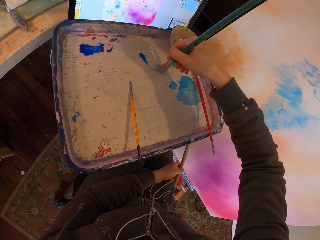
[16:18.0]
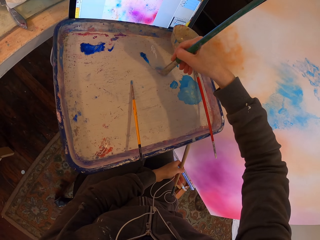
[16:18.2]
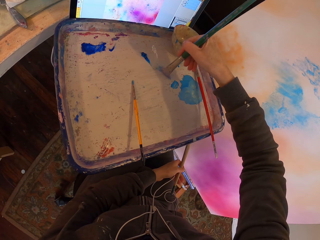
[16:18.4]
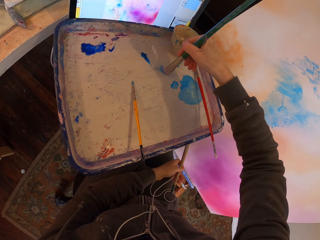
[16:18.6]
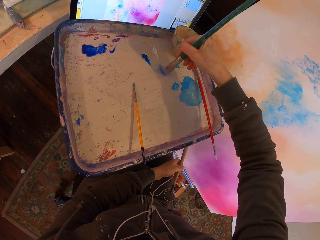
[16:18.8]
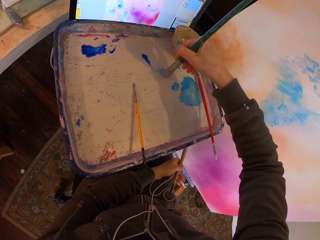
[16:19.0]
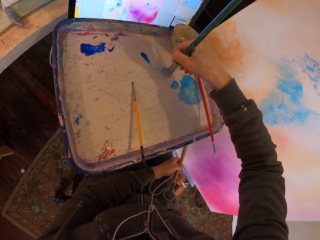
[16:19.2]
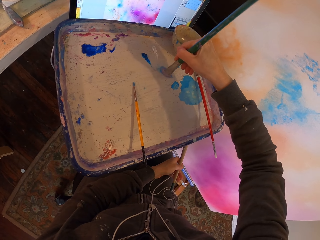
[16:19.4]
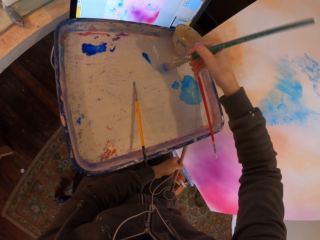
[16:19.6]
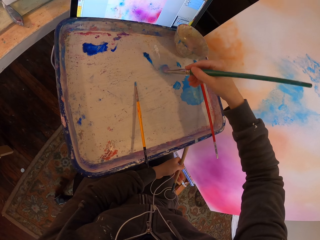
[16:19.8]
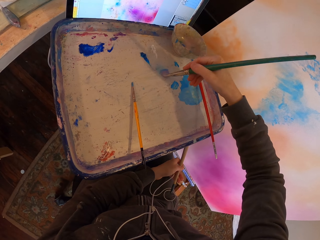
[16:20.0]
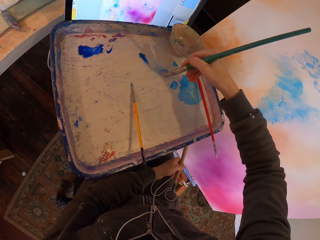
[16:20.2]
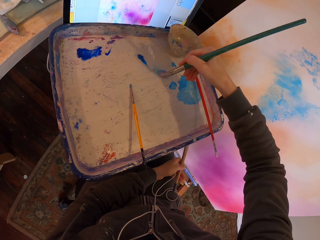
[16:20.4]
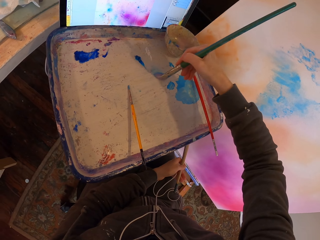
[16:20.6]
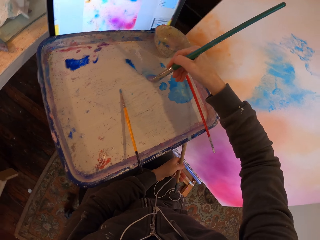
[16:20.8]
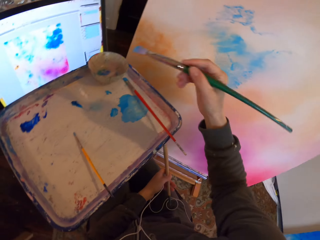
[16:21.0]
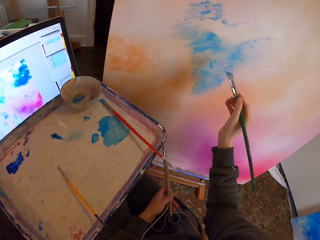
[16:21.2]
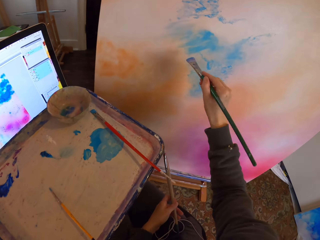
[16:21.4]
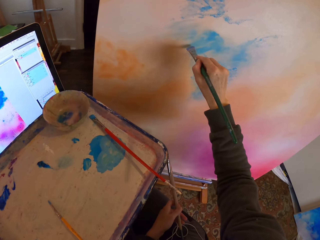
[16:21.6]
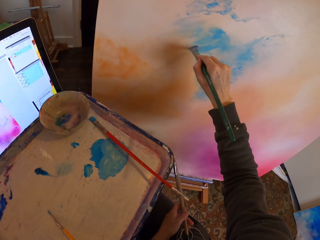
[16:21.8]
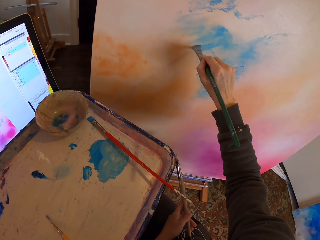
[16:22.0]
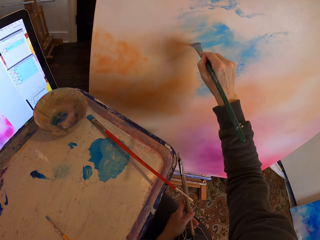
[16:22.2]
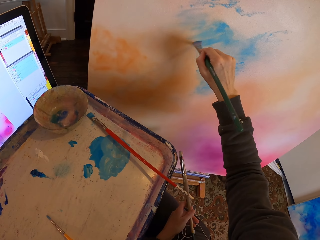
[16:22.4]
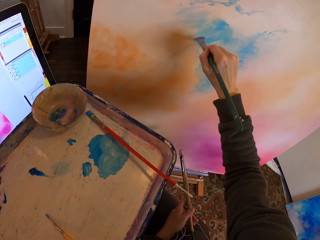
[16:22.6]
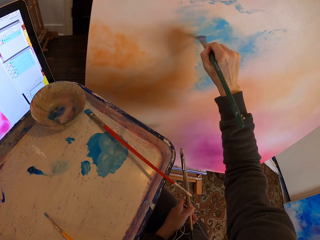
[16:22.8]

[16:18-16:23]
The camera wearer paints on the painting board using the soft paint brush as they copy from the screen.

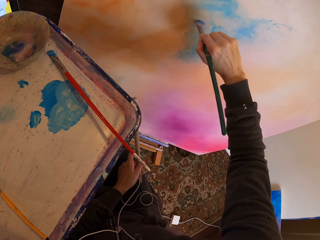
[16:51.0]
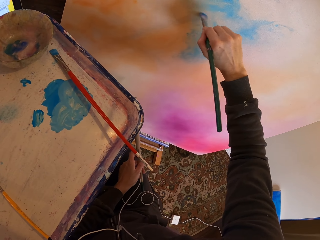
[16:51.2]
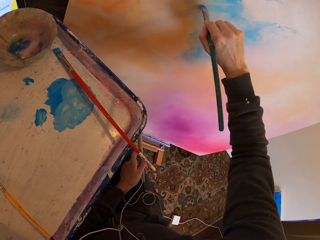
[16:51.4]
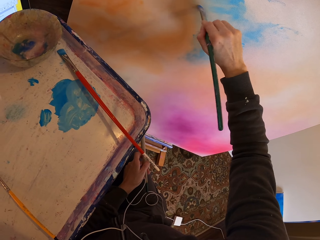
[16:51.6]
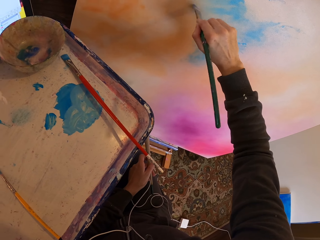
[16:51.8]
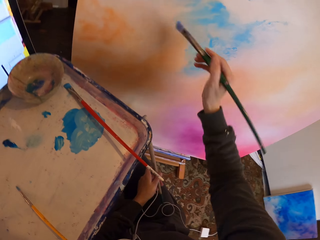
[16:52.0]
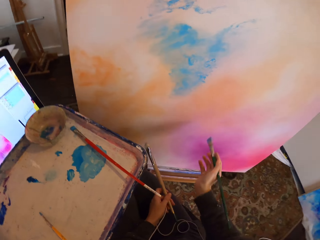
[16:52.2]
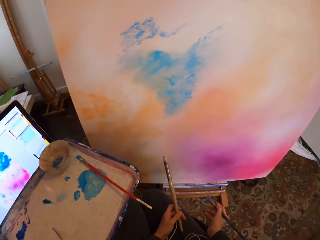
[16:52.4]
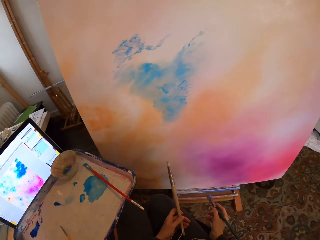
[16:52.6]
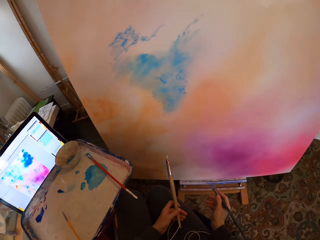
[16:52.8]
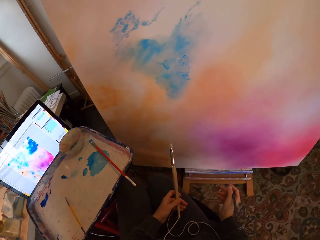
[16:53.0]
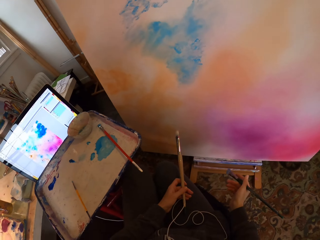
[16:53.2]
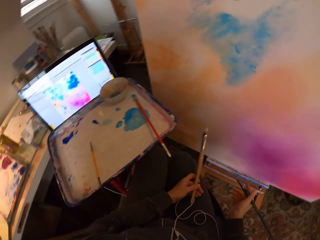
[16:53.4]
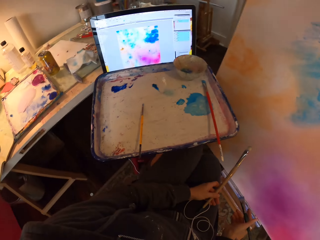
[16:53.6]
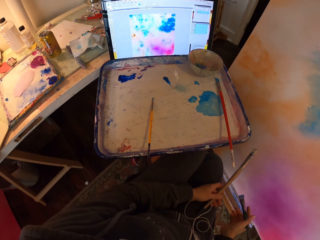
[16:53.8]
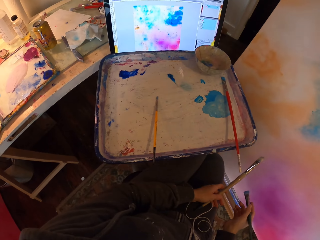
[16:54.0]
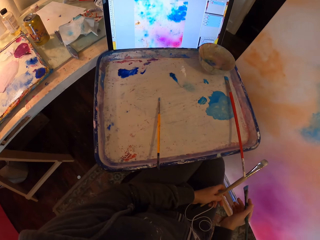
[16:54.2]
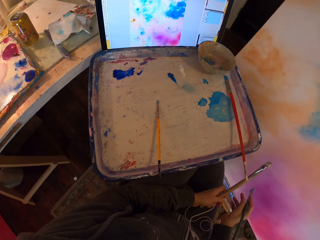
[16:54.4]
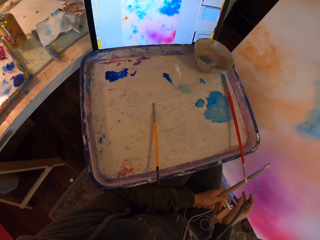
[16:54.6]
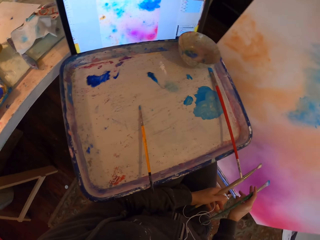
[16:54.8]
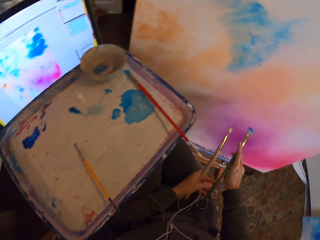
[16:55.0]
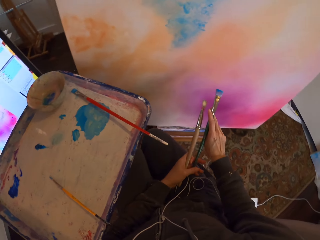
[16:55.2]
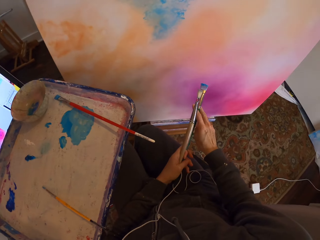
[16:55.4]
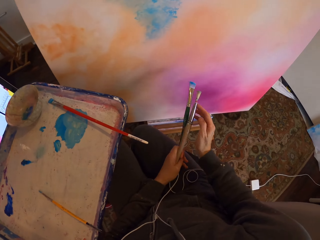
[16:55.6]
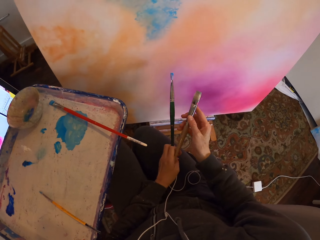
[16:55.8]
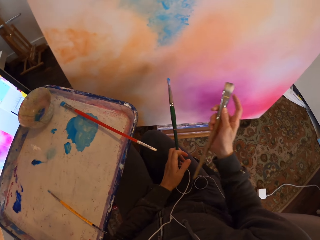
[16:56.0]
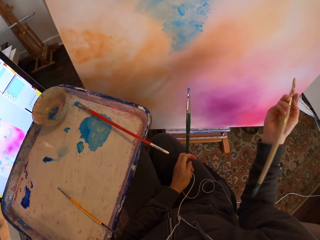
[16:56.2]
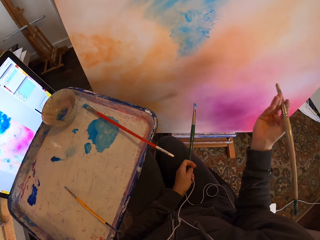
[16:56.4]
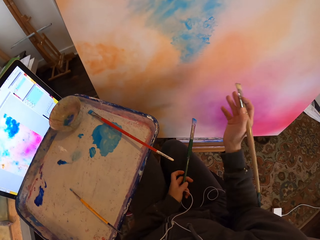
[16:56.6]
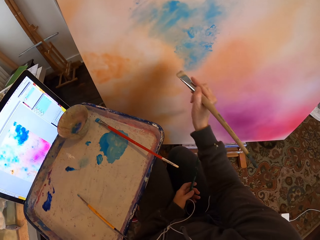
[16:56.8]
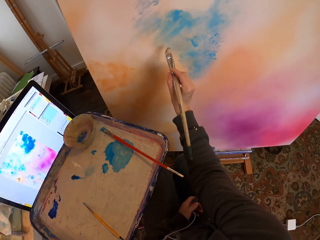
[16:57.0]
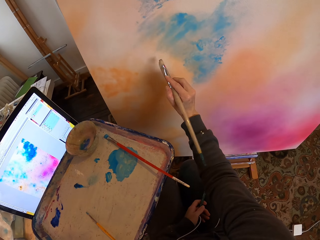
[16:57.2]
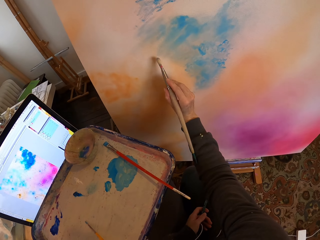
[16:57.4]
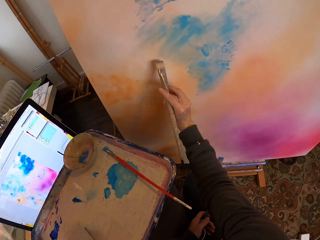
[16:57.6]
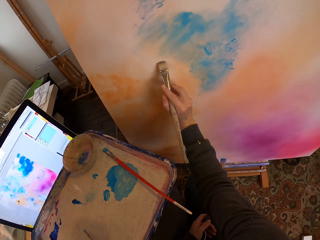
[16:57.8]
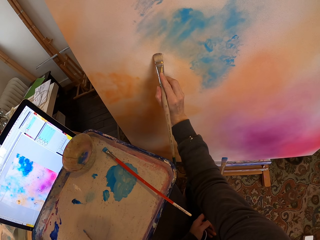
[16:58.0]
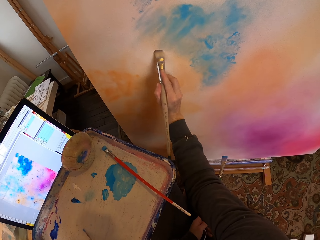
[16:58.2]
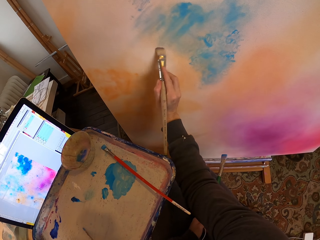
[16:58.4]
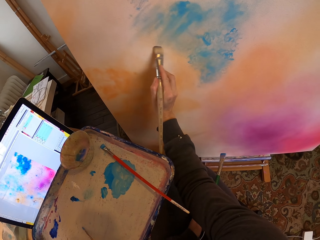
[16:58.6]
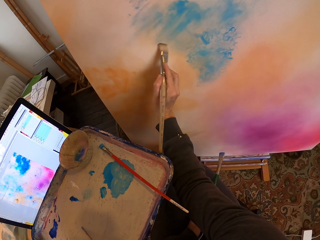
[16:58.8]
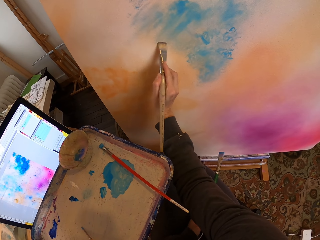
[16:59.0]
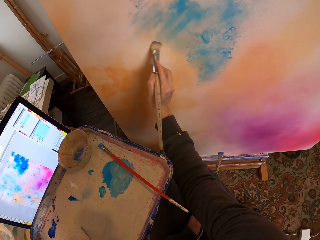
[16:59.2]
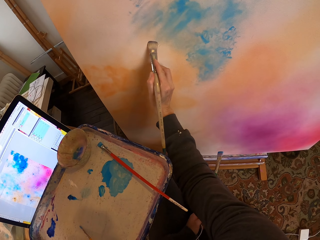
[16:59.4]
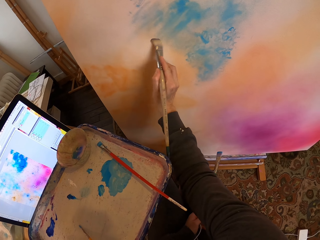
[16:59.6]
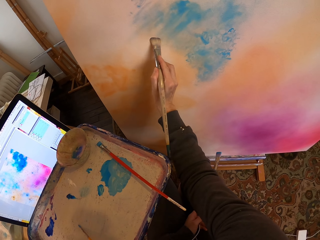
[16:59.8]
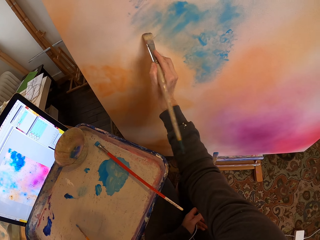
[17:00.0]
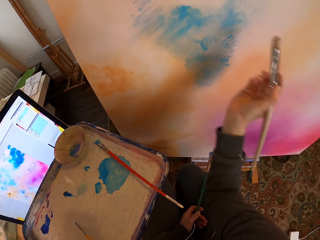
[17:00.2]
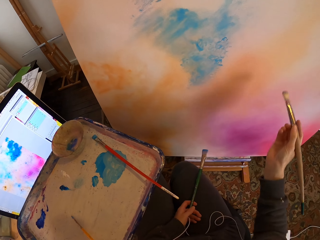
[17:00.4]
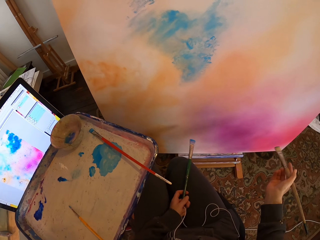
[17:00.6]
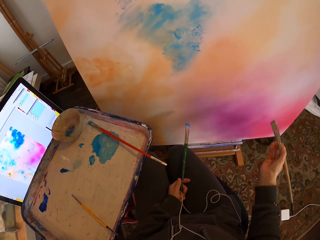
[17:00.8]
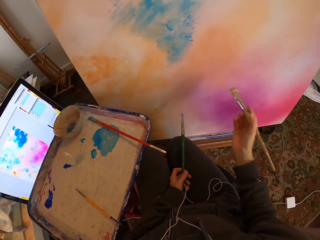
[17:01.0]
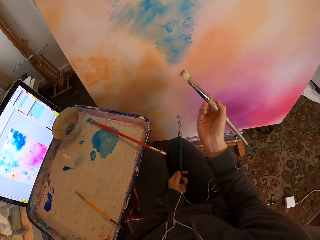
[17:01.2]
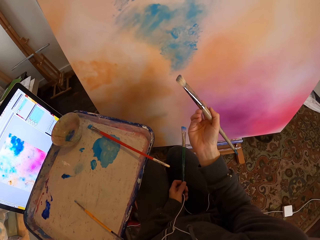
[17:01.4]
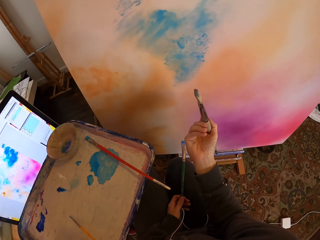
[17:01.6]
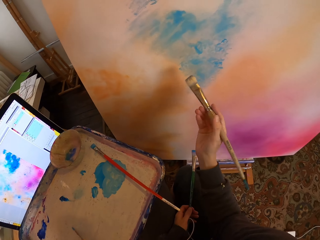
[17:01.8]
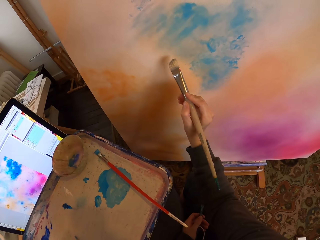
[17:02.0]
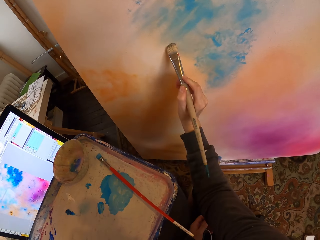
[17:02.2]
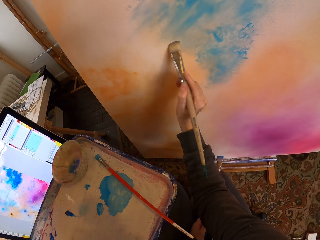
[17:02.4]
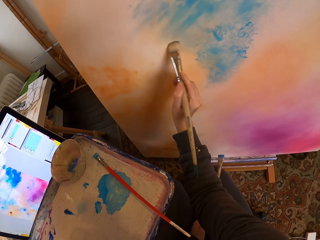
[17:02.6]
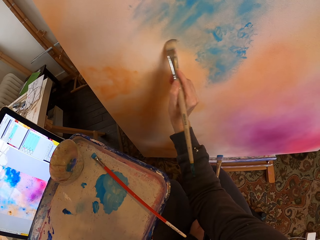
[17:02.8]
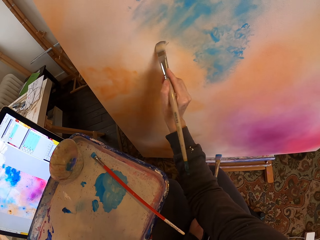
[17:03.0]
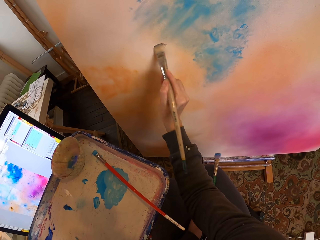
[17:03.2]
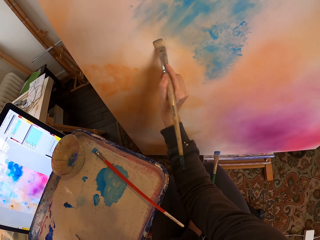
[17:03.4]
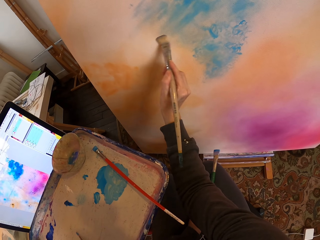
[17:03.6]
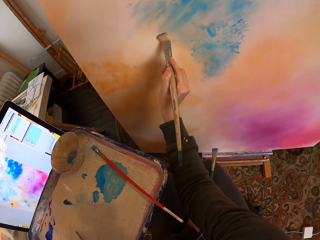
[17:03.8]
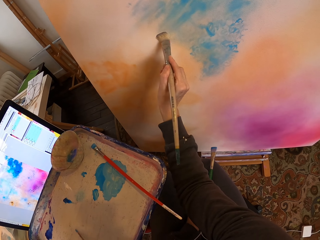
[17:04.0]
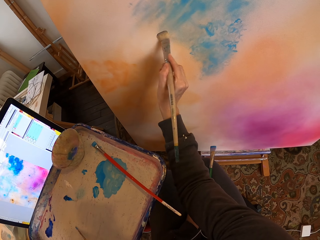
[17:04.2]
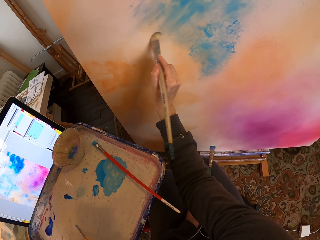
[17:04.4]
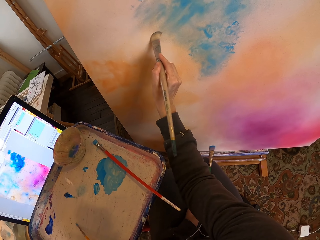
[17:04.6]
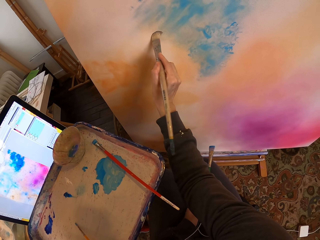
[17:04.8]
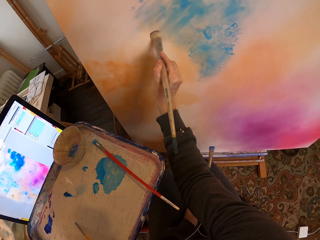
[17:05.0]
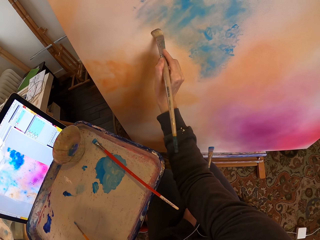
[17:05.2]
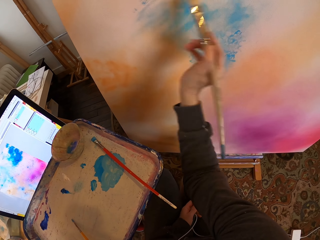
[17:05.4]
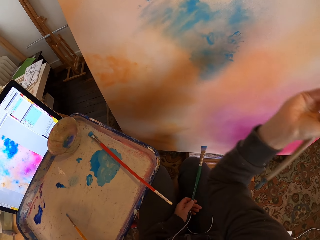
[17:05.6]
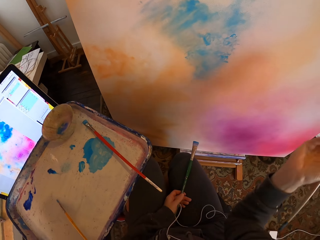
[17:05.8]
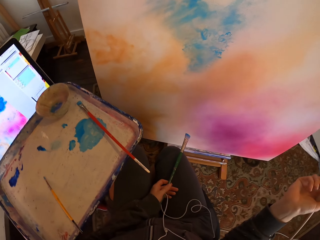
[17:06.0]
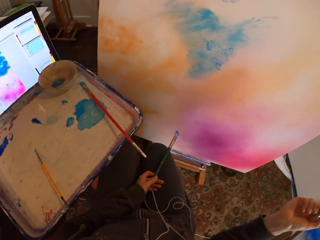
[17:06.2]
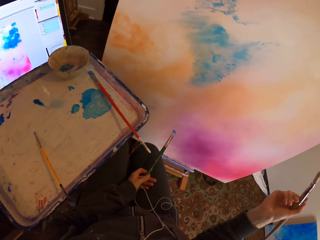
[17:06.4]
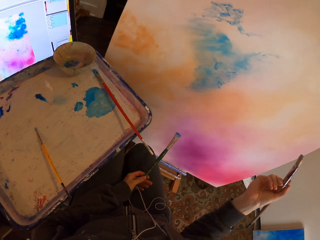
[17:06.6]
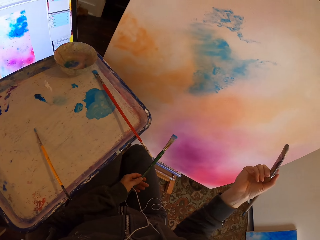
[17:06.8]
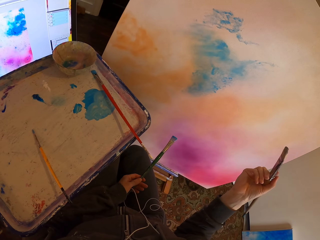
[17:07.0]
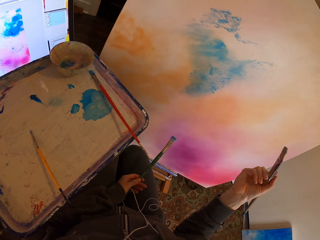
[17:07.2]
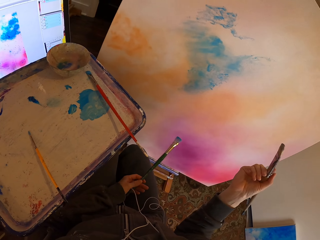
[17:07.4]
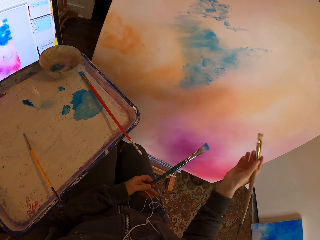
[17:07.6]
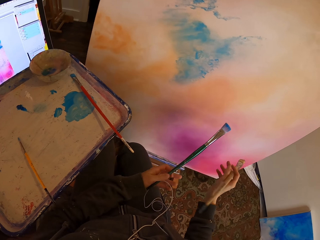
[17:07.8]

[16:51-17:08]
The camera wearer stares at the paintings. They change the paint brush. They shift the paintbrushes in the hands. They paint on the board using the soft paint brush as they copy from the screen. They stare at the painting on the board. They paint on the board. They stare at the painting board.
